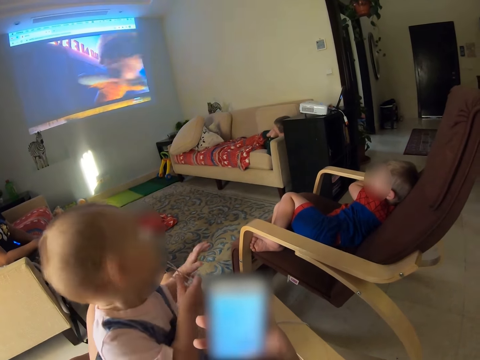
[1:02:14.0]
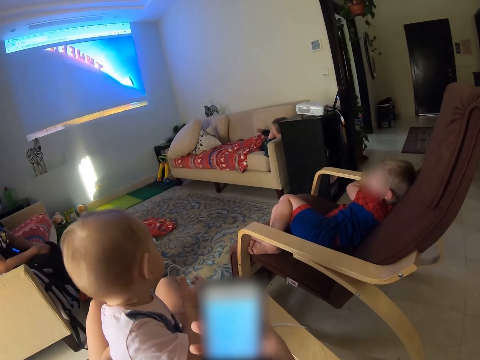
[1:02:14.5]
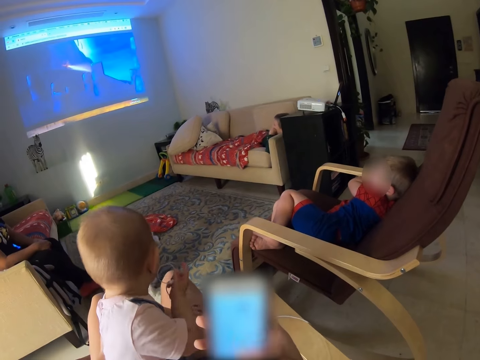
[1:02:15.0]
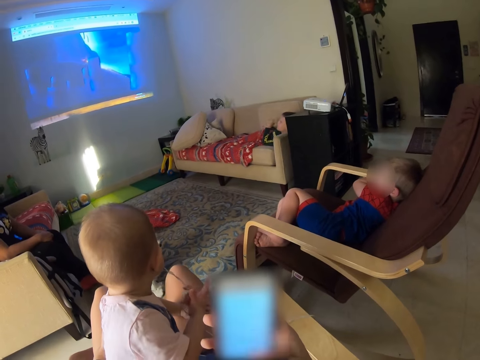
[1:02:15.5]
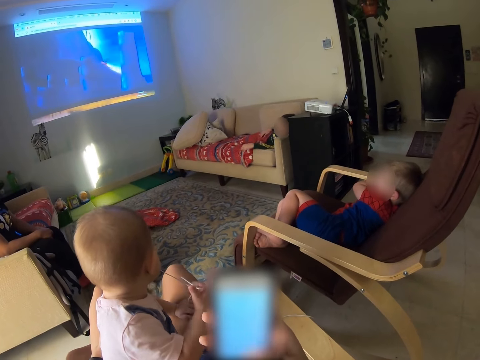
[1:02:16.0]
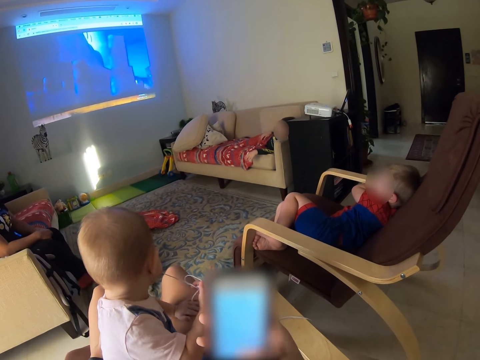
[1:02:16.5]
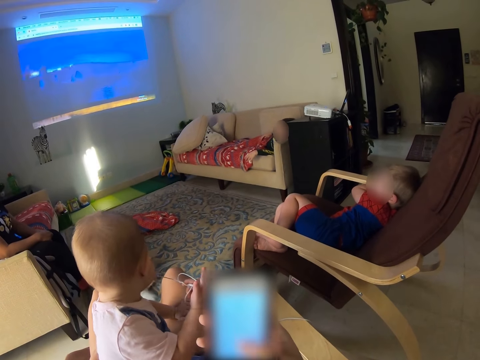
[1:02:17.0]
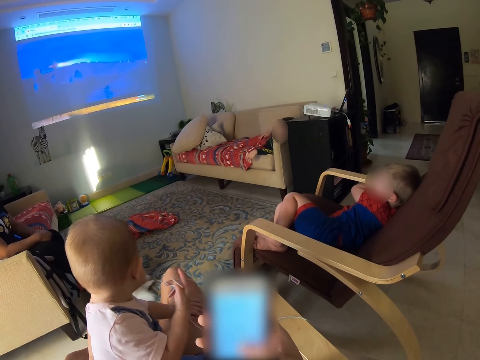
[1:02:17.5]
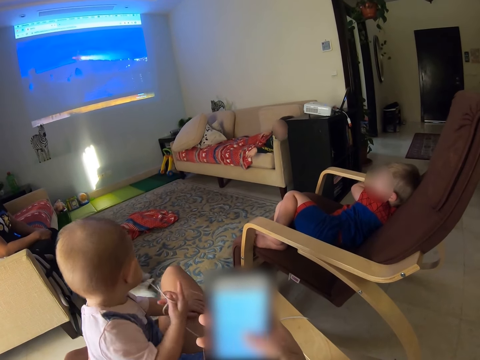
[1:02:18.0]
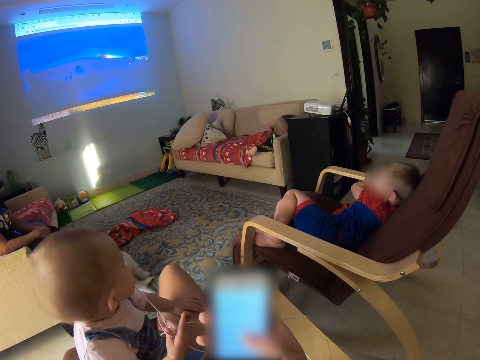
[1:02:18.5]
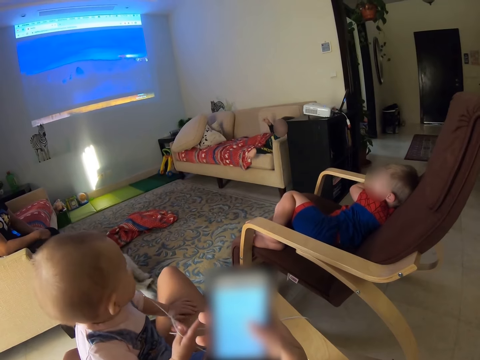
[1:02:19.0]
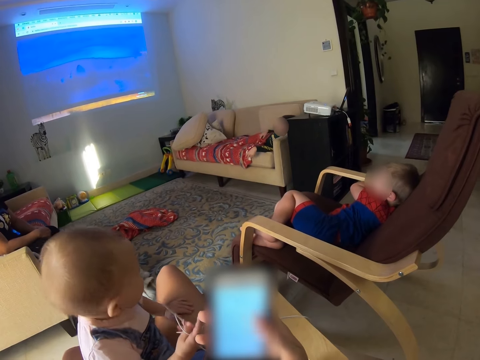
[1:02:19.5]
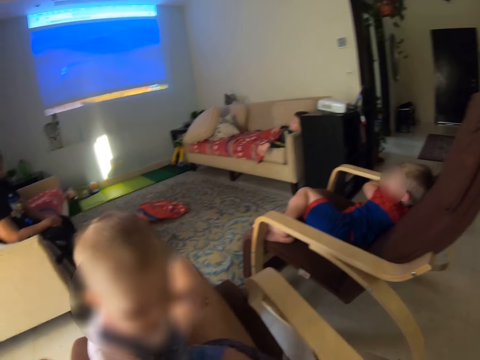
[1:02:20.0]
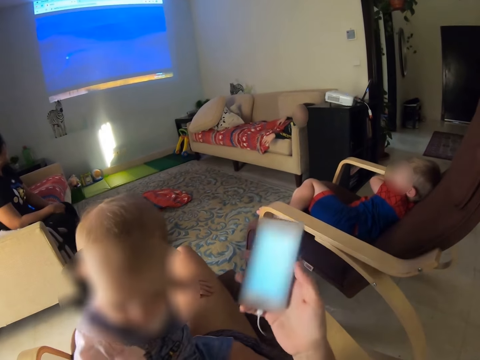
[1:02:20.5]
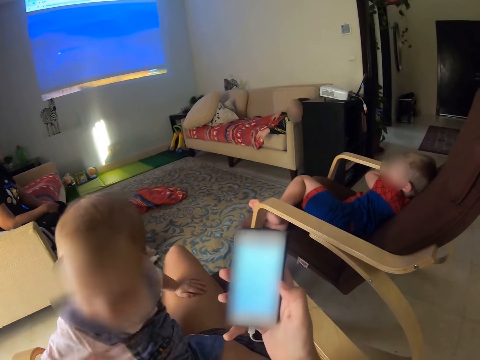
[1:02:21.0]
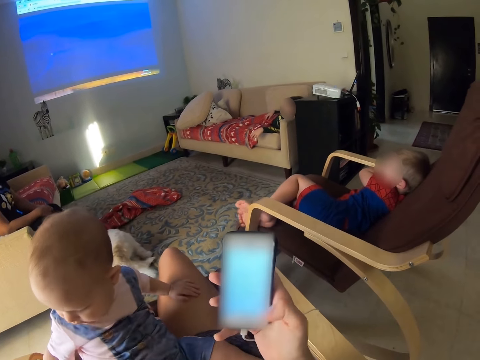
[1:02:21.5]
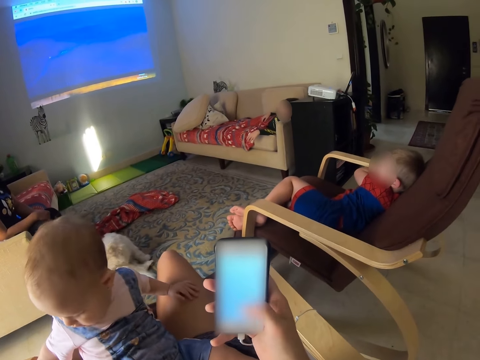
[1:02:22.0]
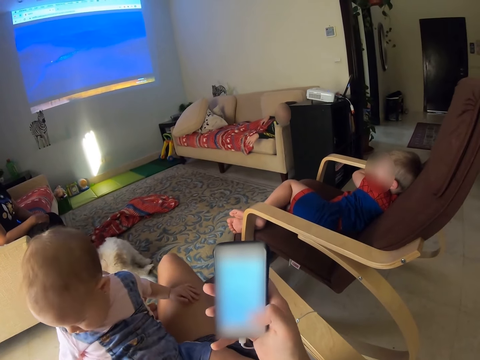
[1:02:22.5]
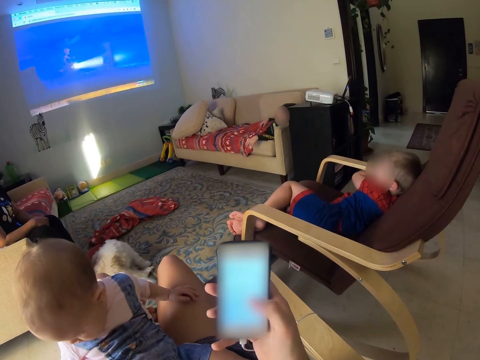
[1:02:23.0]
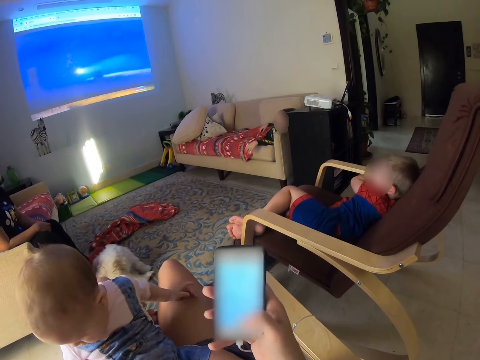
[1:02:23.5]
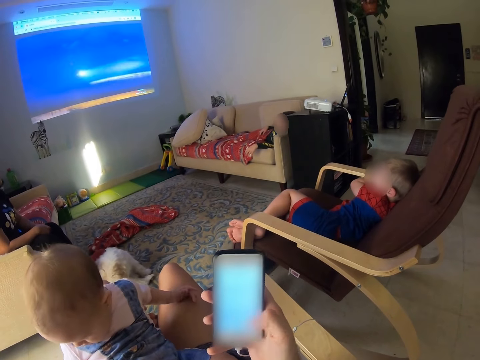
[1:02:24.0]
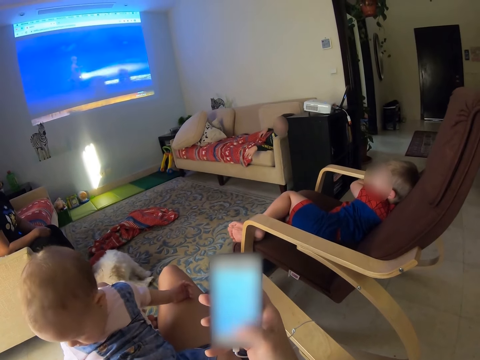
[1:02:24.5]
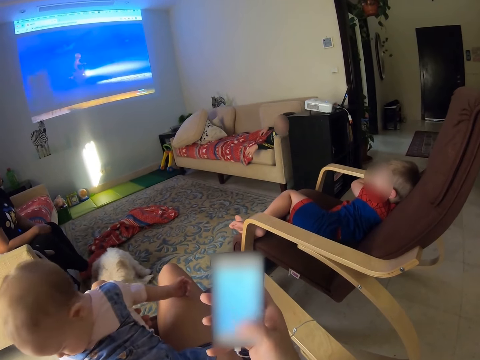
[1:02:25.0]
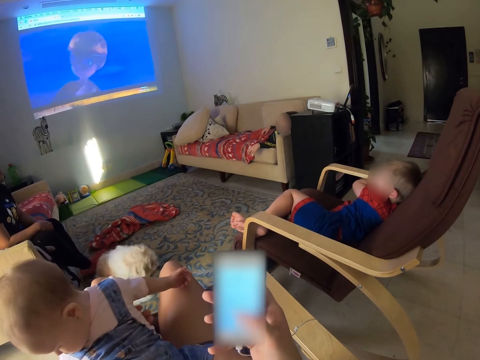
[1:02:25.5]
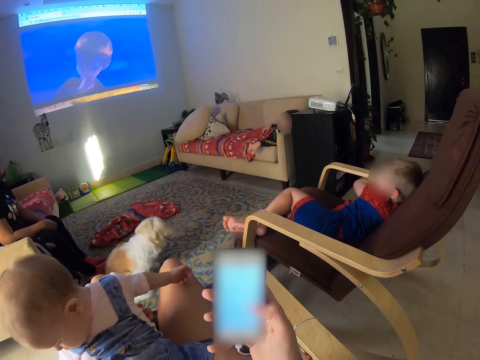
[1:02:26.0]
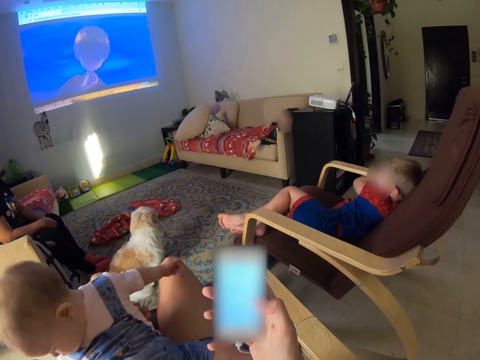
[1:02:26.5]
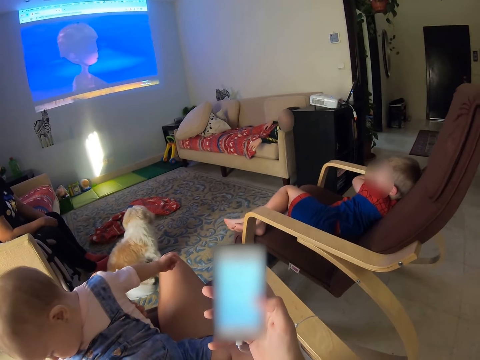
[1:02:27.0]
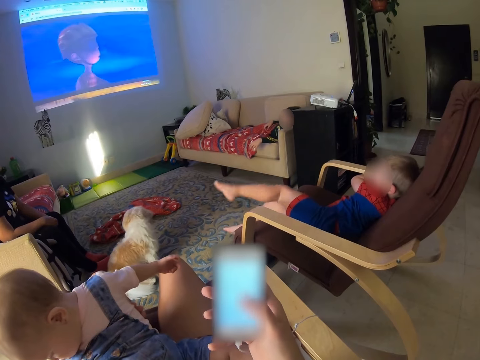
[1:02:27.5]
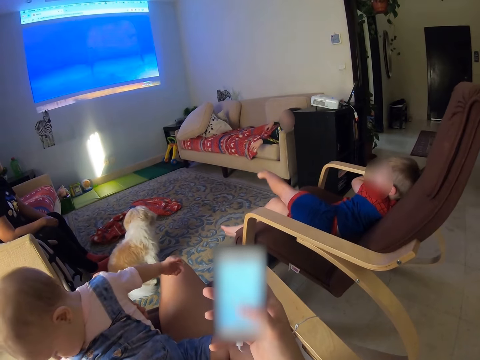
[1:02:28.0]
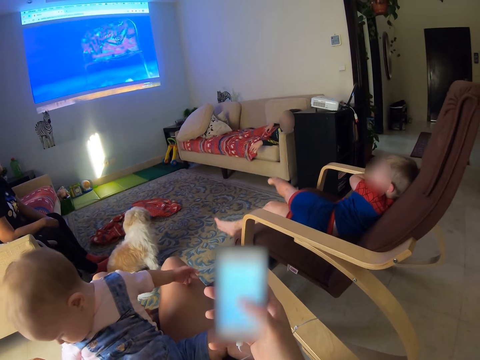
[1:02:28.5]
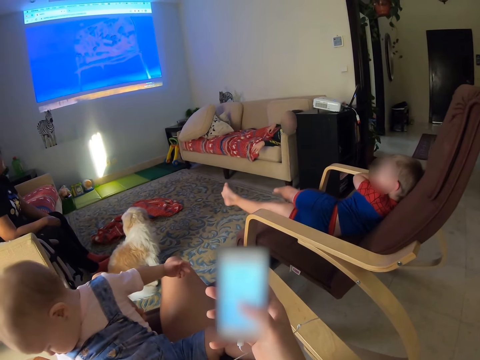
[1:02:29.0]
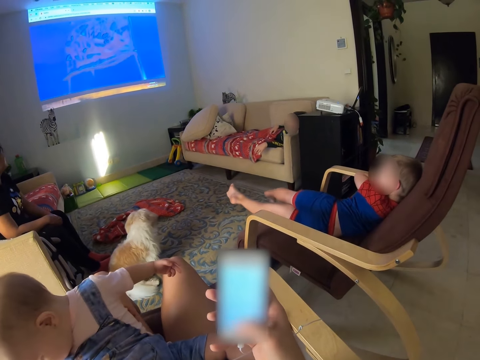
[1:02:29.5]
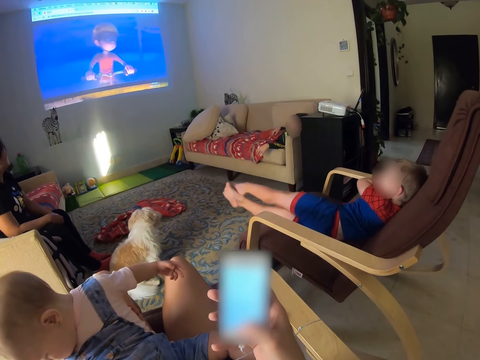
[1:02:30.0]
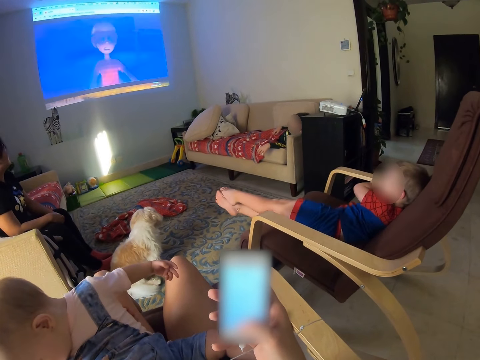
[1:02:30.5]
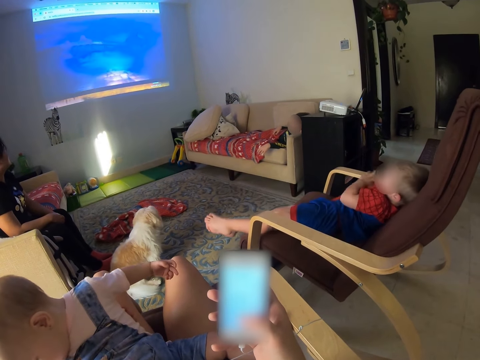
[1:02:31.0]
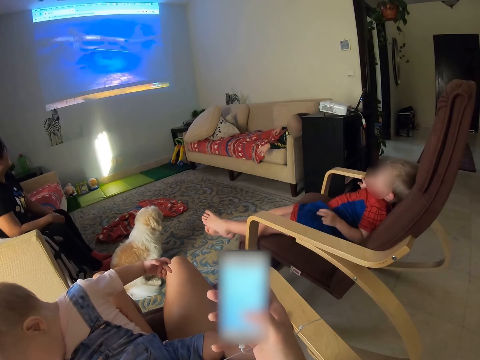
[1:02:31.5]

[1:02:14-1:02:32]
A baby turns the head. A person talks to another person. A child moves a hand, lifts a hand. The camera wearer moves a phone. Another child moves legs. The other child stretches legs.

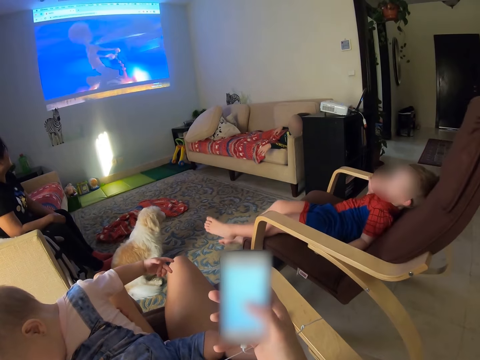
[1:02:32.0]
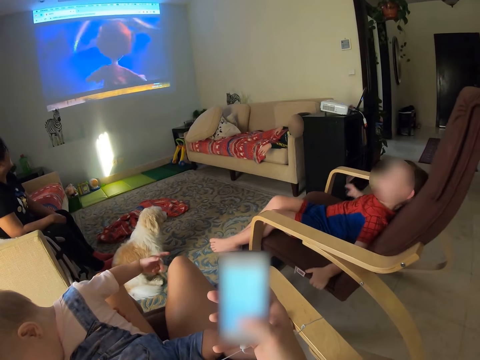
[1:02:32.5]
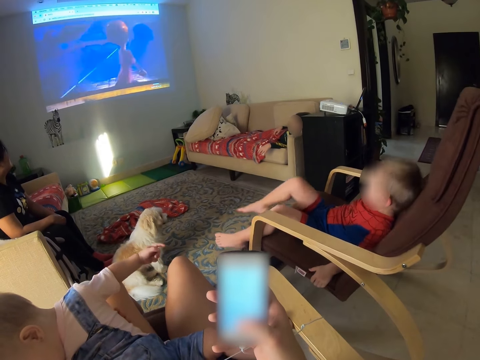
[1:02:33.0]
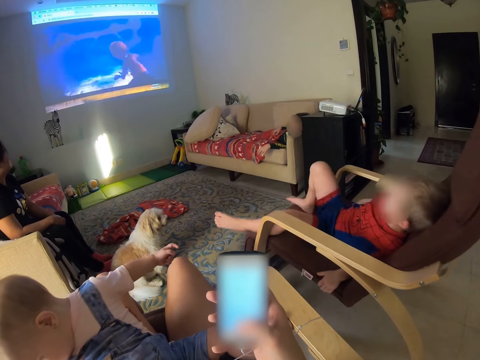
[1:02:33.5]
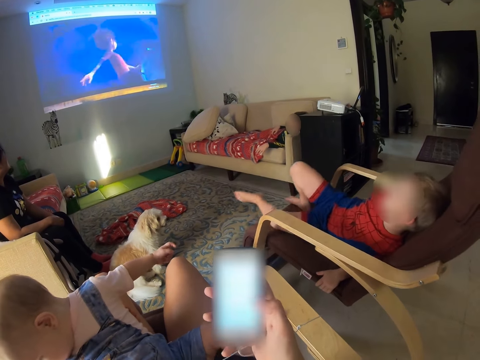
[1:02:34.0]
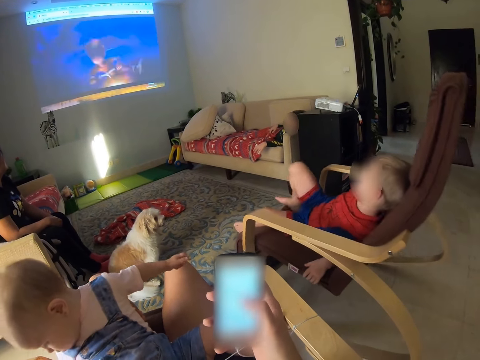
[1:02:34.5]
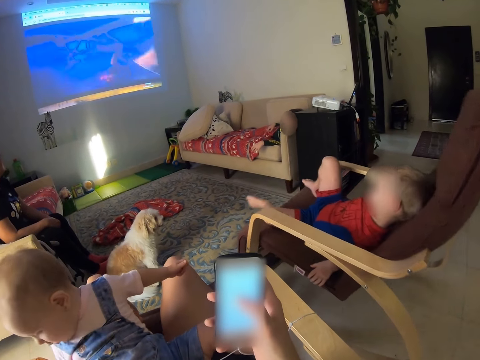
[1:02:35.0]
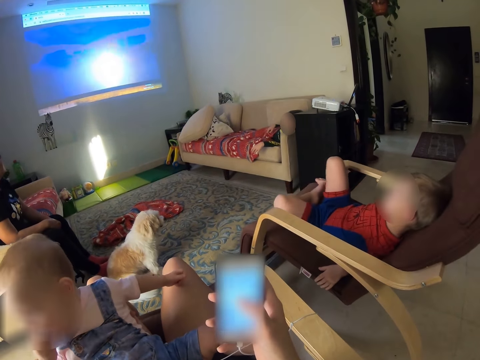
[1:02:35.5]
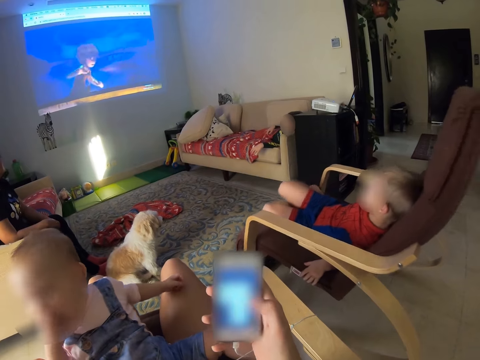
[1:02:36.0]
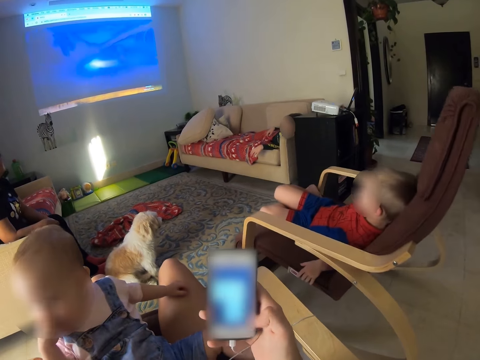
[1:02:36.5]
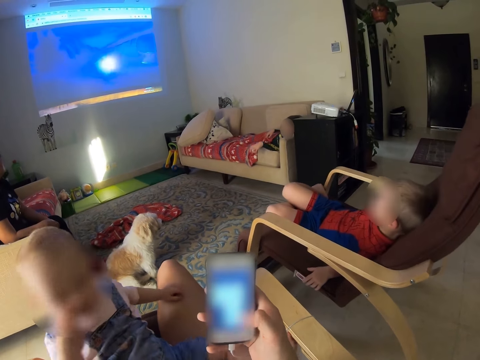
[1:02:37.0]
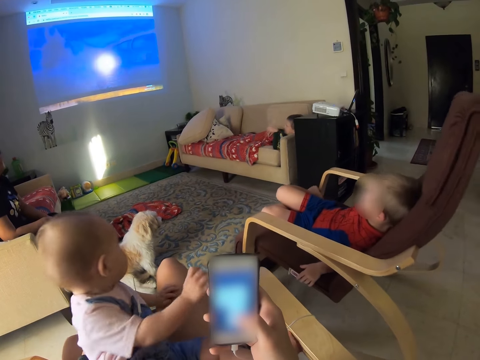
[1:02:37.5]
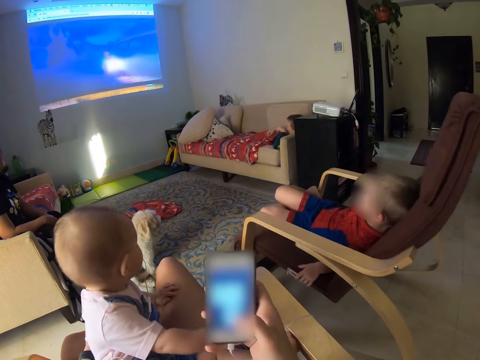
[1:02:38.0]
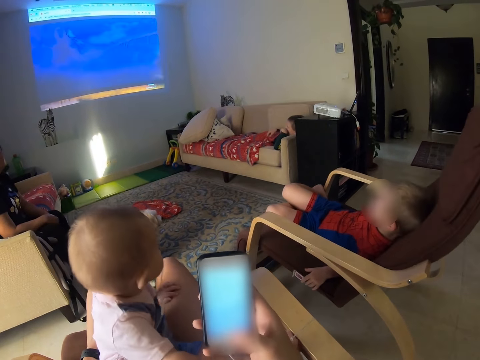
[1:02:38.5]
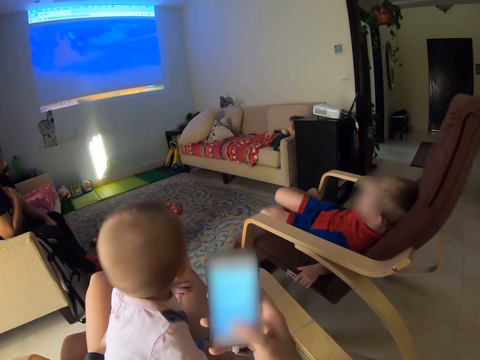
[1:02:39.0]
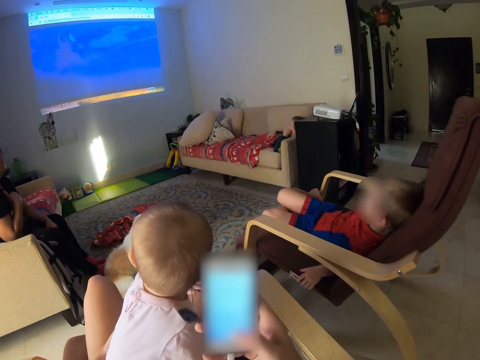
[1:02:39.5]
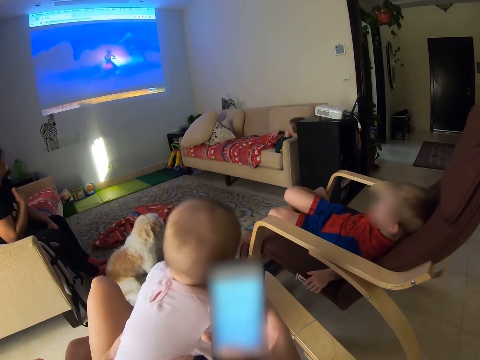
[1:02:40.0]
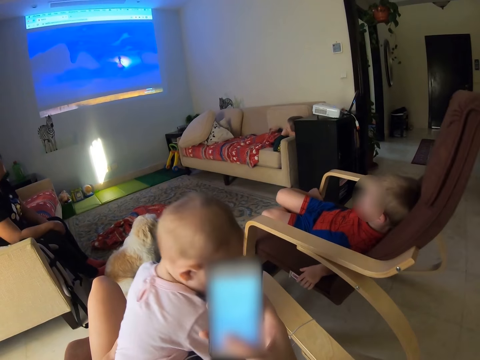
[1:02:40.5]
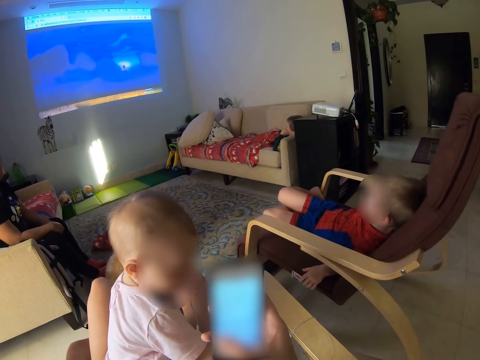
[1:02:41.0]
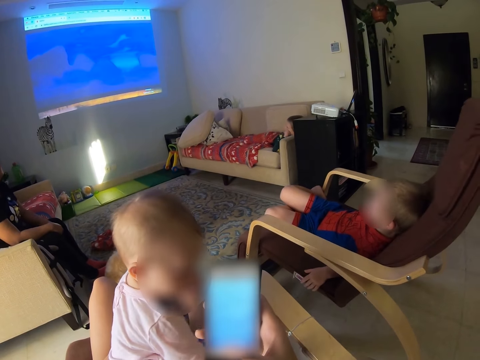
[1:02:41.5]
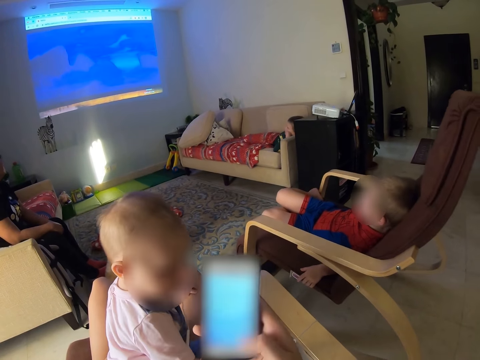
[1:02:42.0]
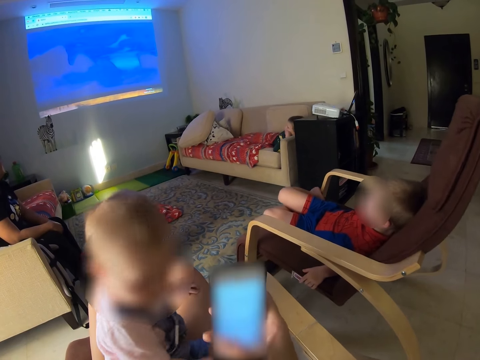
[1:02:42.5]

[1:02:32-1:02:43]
A child moves along the chair. The child turns around. The child swings the chair. A baby watches cartoon. A person touches a shoulder. A lady scratches her chest.
